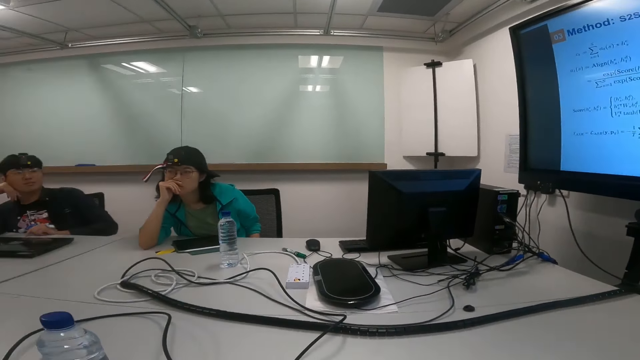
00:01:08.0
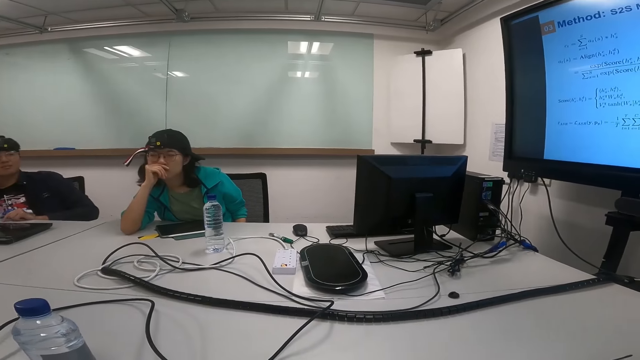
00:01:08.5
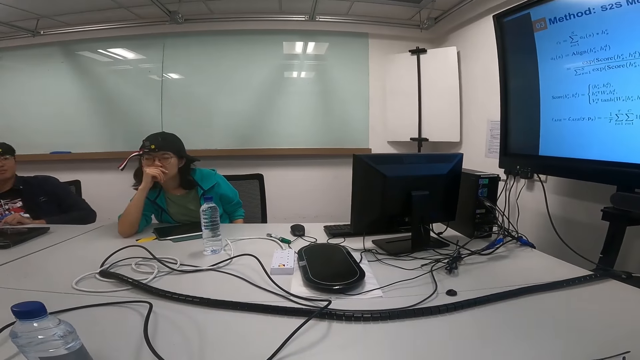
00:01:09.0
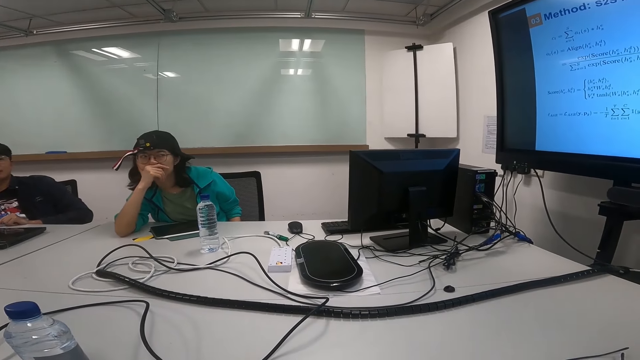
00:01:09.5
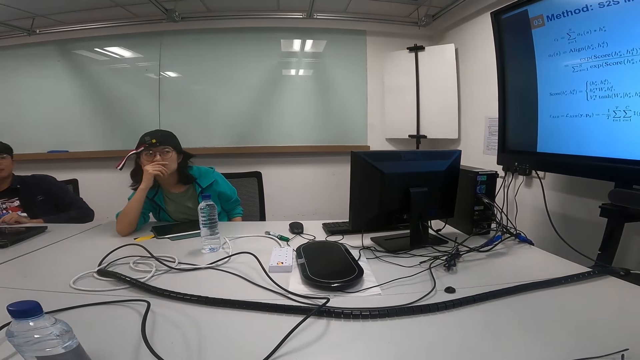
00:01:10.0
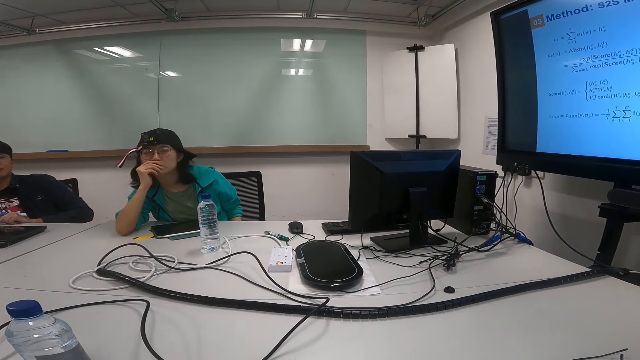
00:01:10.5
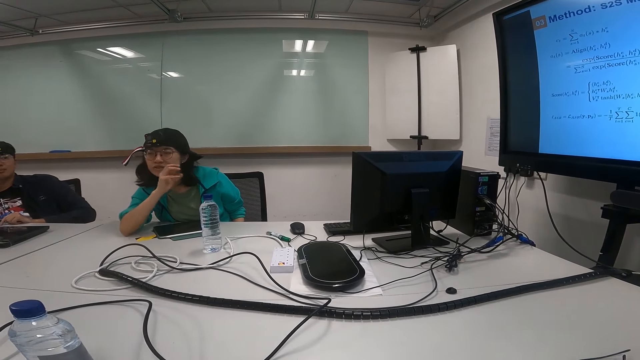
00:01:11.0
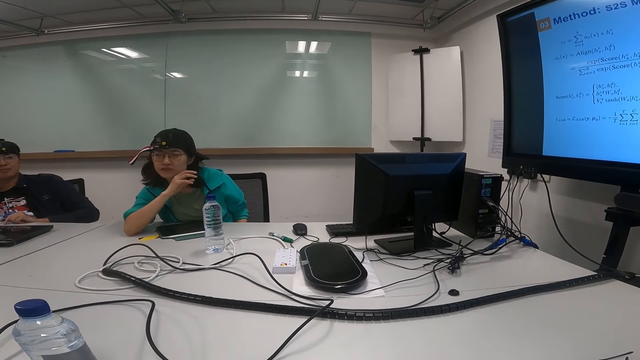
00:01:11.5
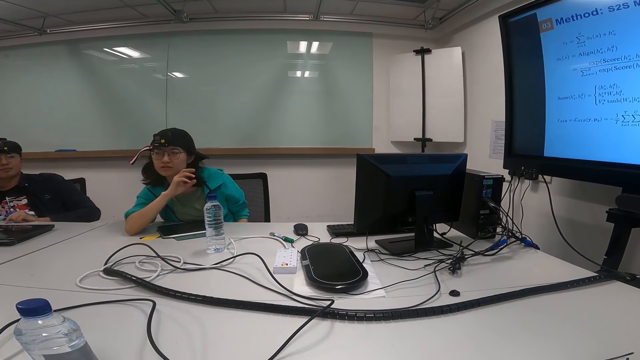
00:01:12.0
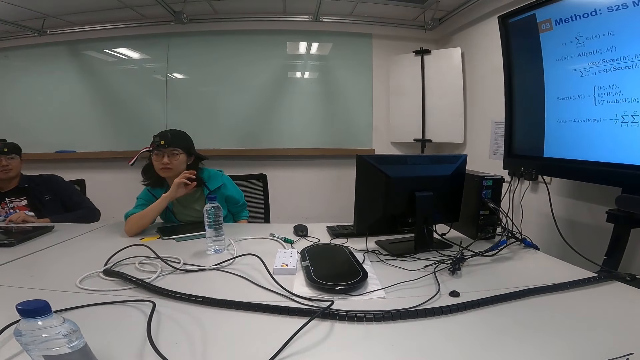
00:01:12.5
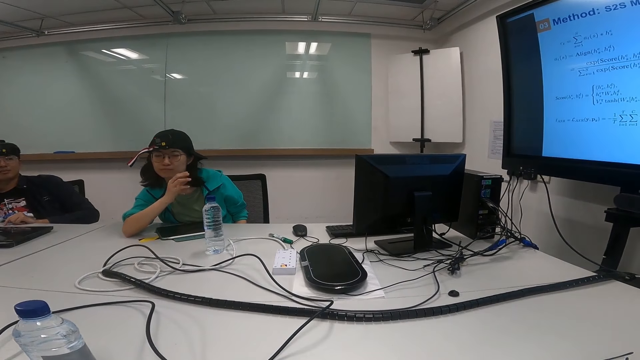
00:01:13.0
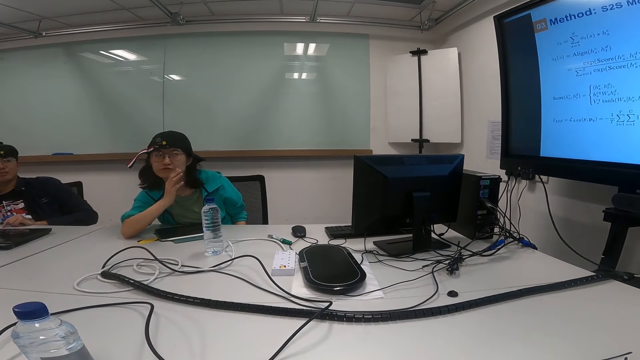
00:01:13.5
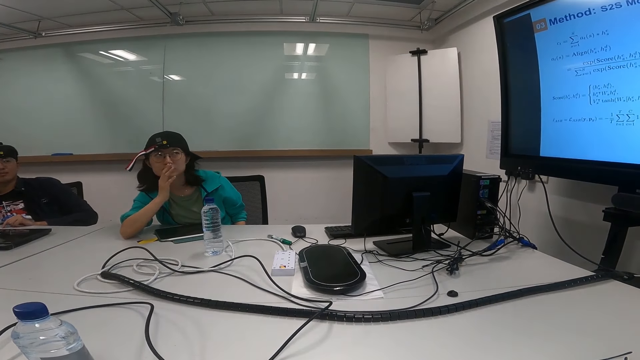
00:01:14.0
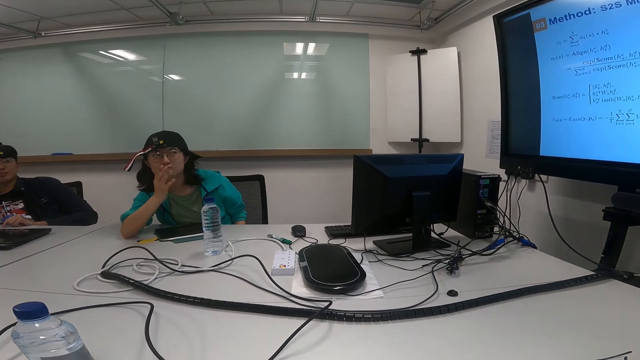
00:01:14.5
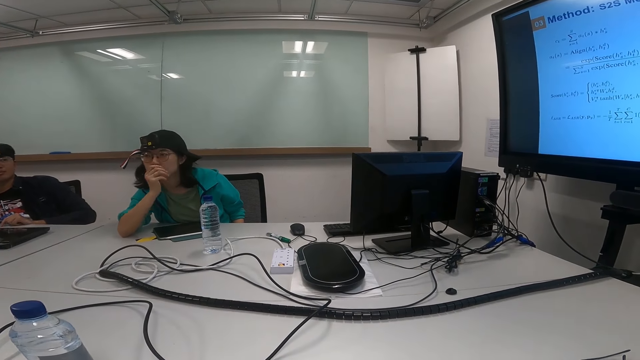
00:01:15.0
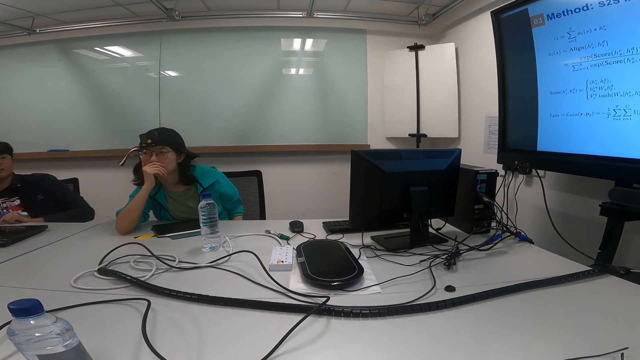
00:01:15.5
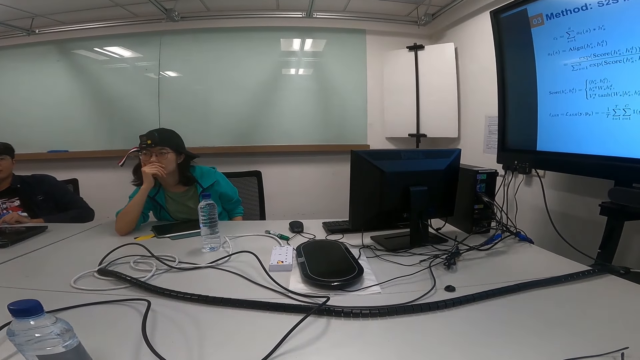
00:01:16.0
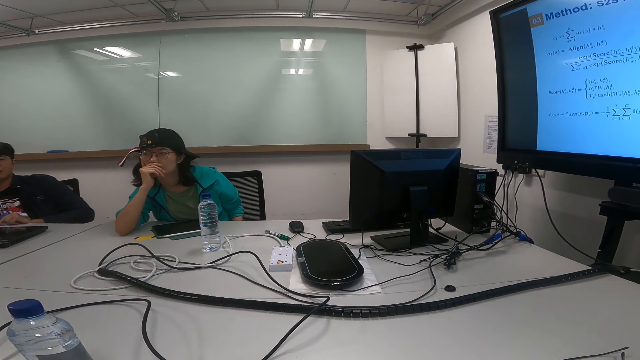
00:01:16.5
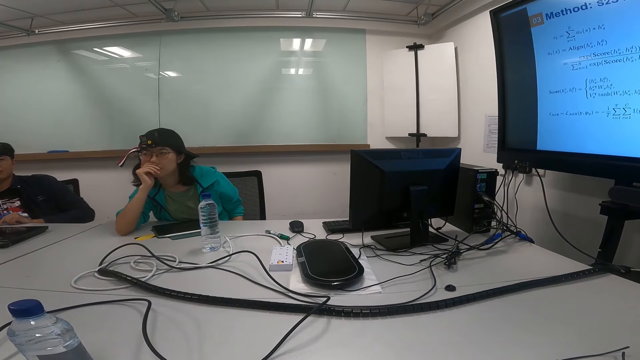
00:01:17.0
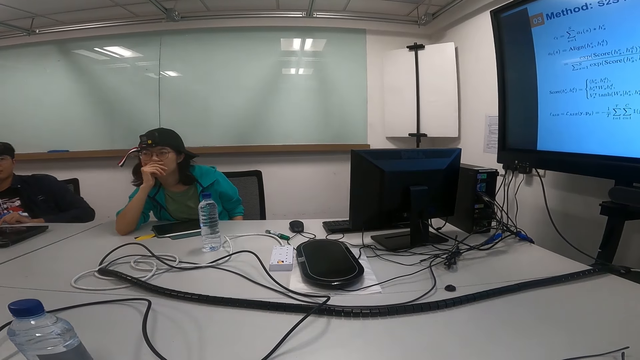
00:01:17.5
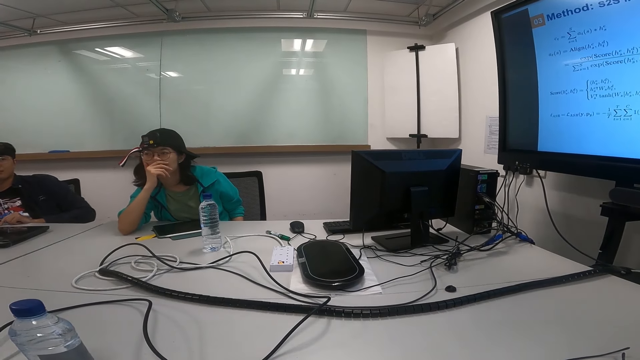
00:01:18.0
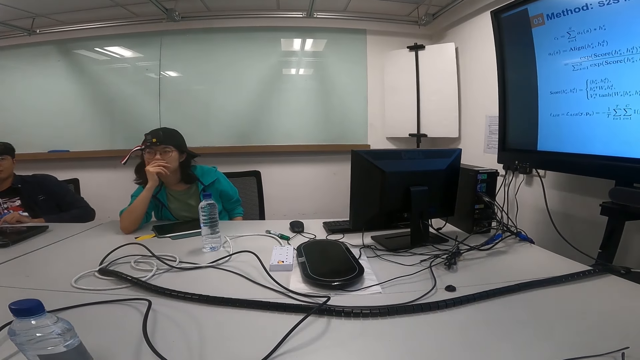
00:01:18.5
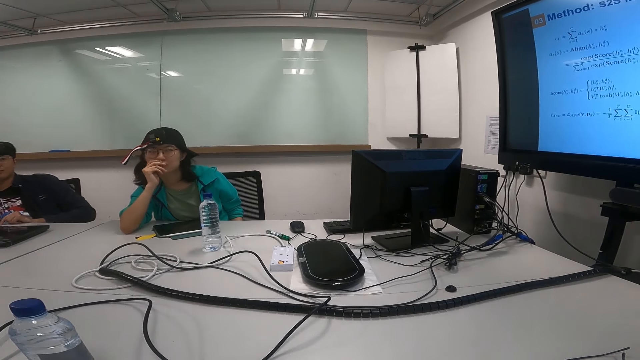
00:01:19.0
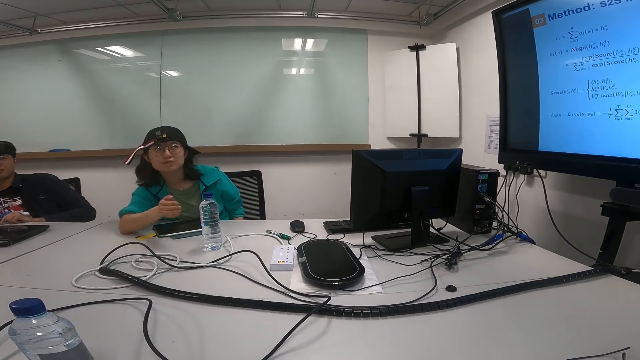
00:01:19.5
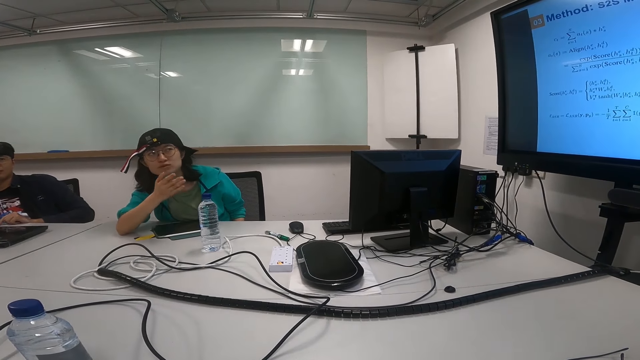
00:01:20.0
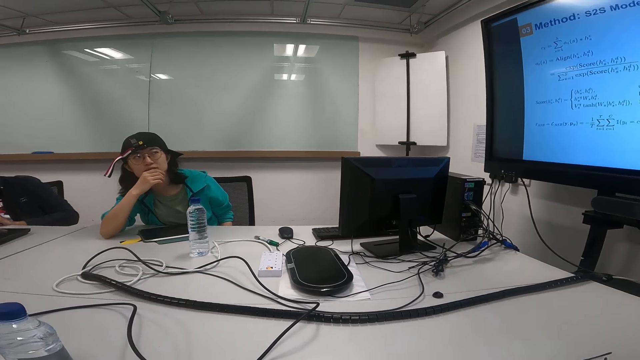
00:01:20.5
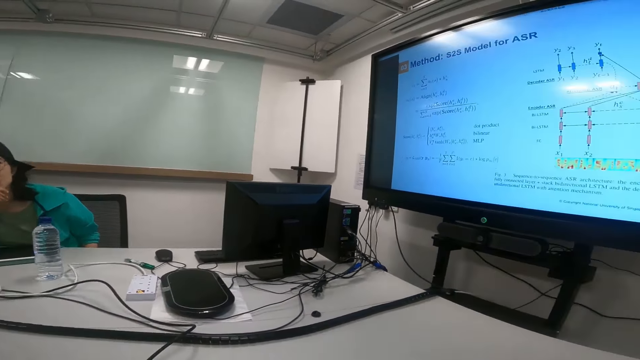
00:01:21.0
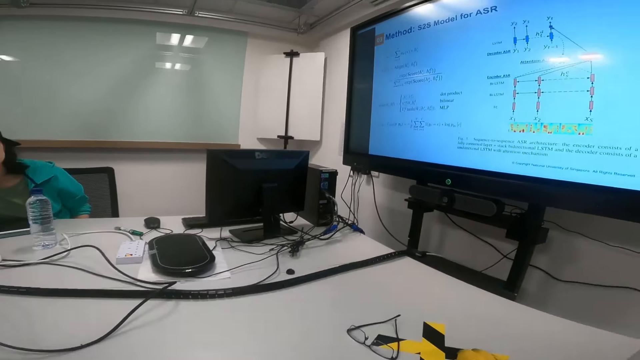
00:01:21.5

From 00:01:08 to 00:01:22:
The lady pokes her nose. The camera wearer looks at the lady. The lady looks at the screen, talks to a man and moves her hand. The lady looks at the screen. The lady looks at the man. The lady pokes her nose. The lady moves her hand, looks at the screen and talks.

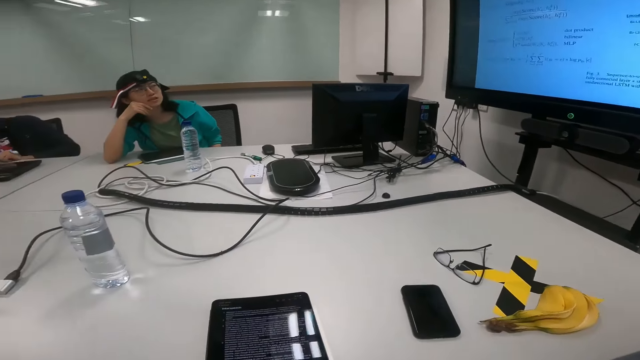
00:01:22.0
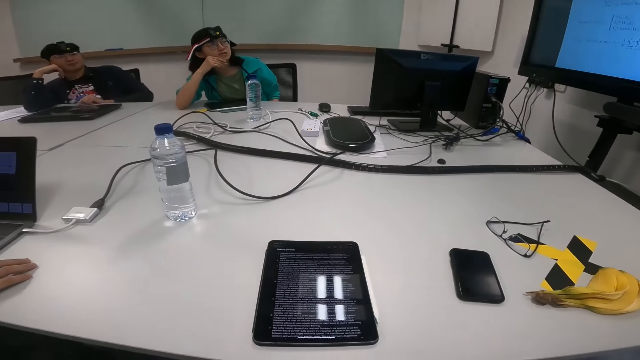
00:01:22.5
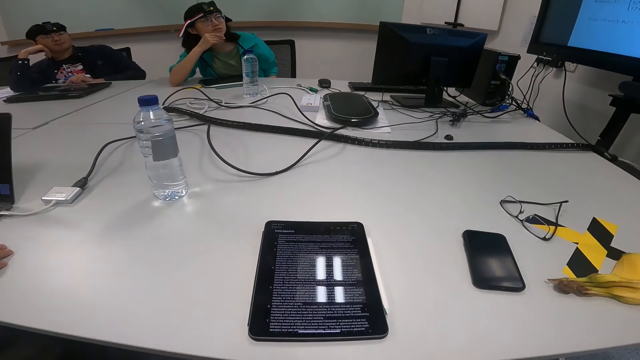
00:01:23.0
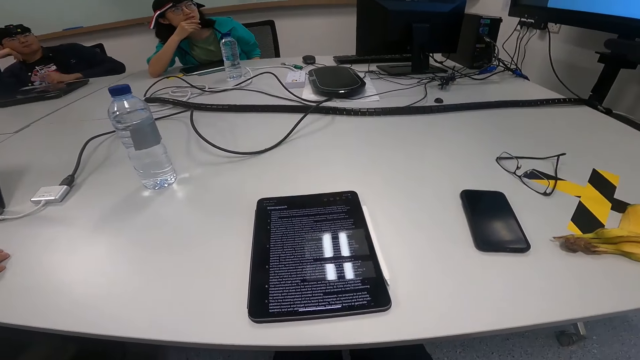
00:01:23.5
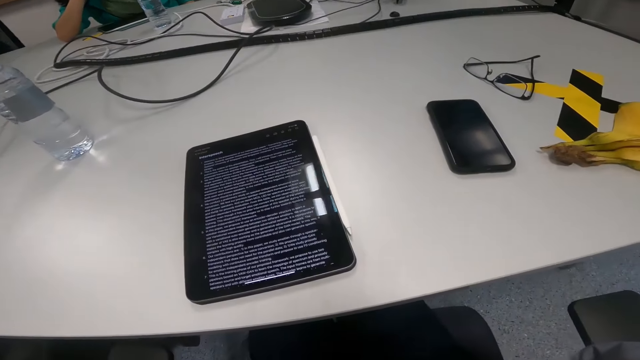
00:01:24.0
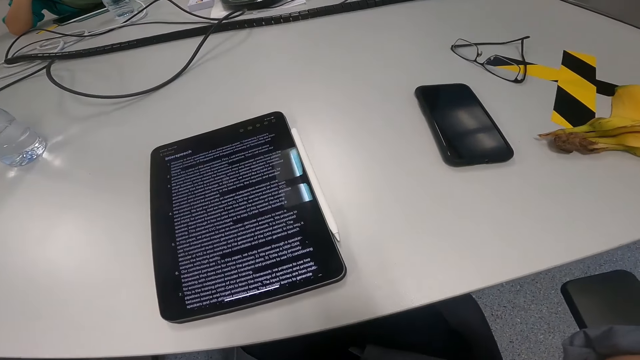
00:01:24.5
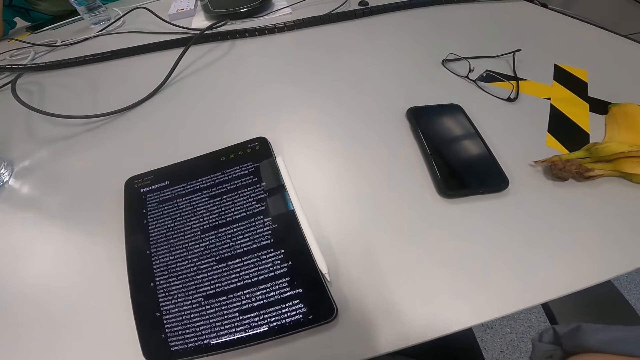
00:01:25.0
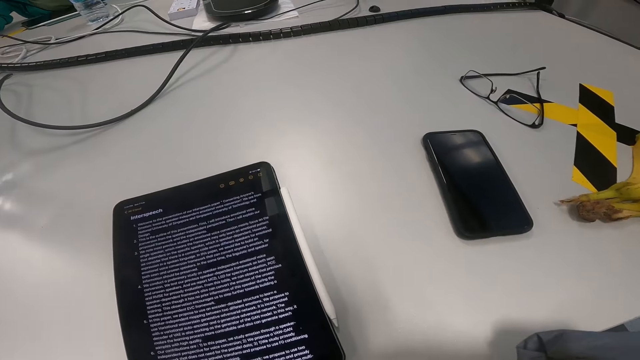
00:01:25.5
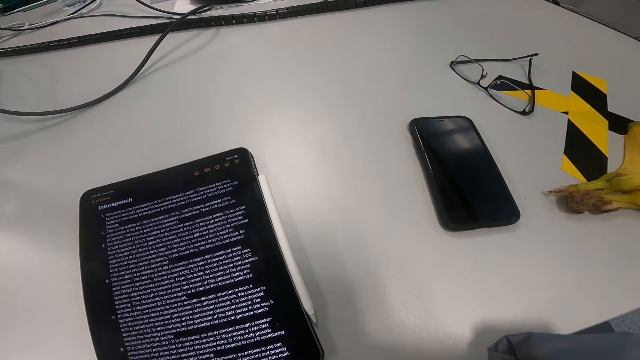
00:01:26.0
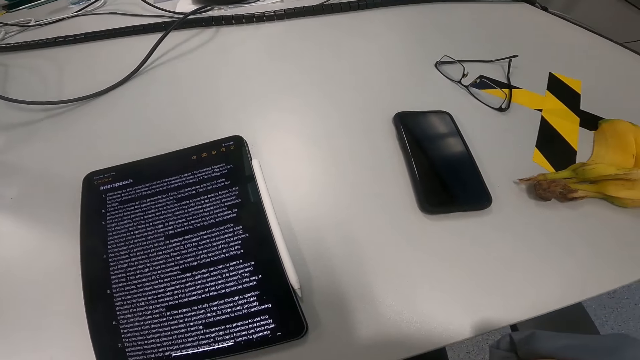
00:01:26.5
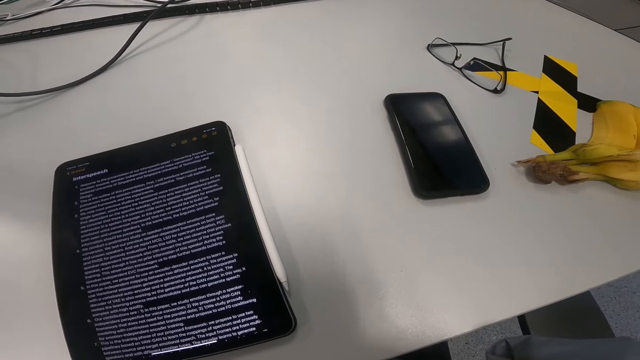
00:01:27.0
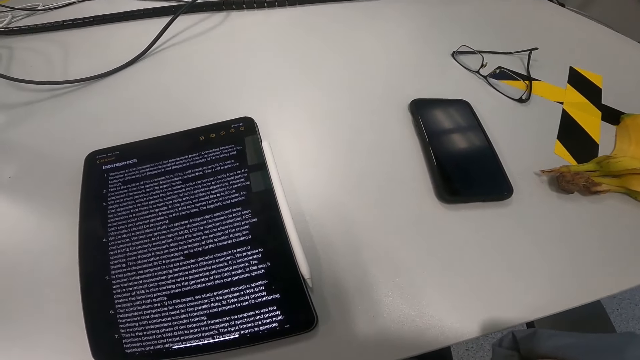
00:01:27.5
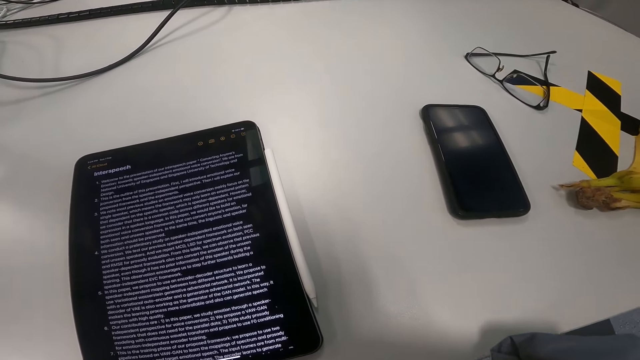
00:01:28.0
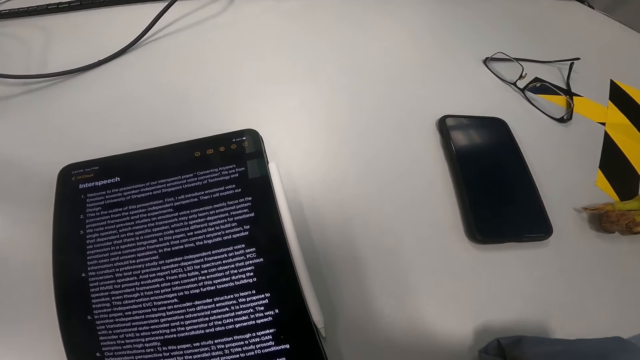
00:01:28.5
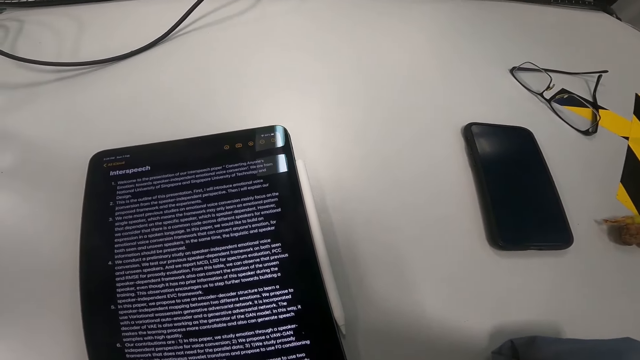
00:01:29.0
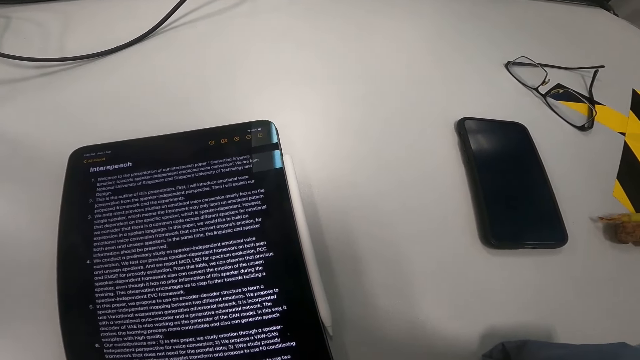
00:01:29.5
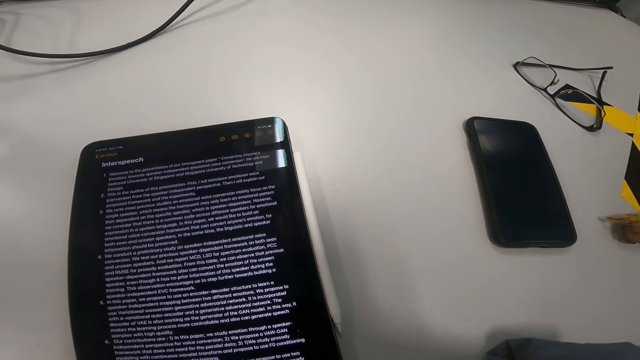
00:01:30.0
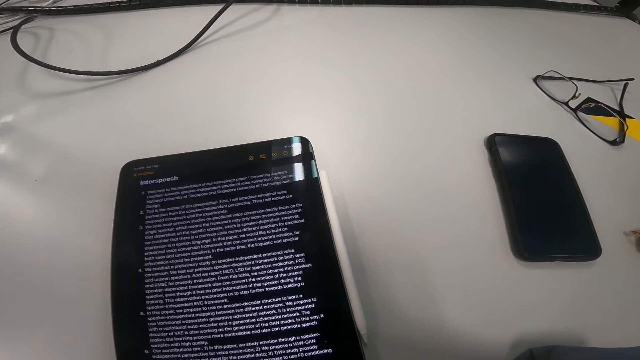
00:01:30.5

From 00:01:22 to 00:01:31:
The camera wearer reads on the tablet.
